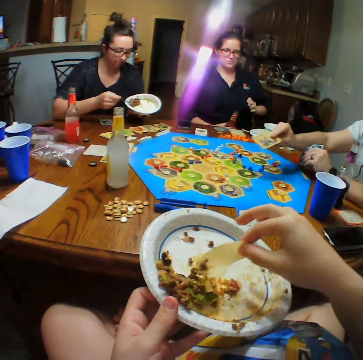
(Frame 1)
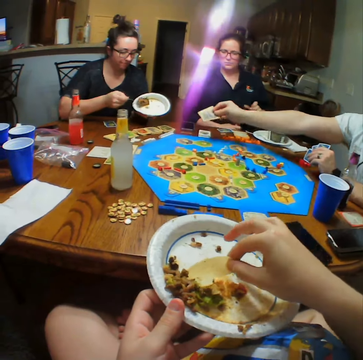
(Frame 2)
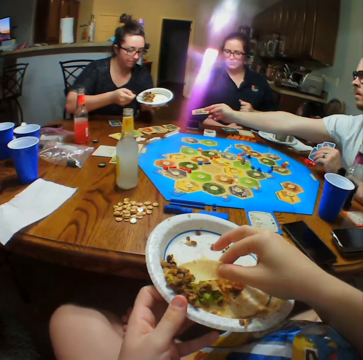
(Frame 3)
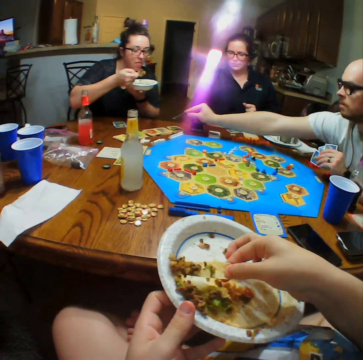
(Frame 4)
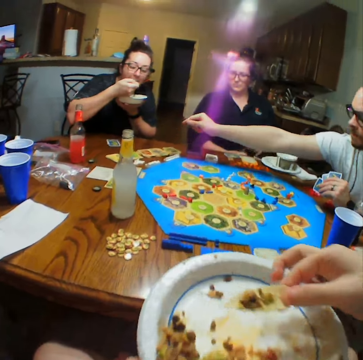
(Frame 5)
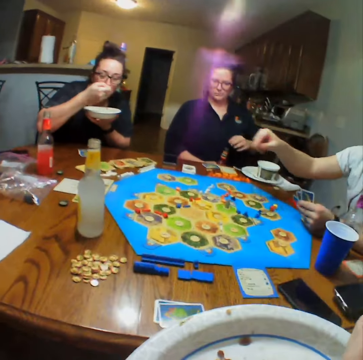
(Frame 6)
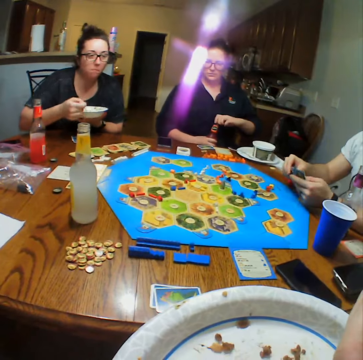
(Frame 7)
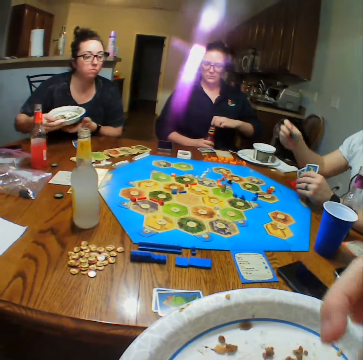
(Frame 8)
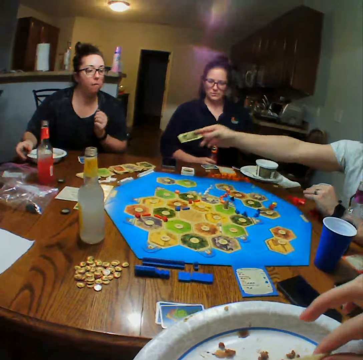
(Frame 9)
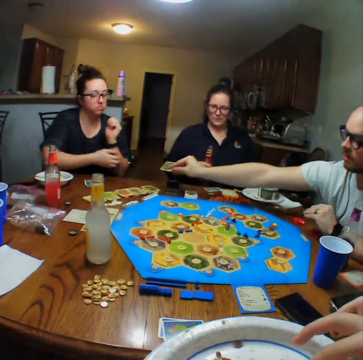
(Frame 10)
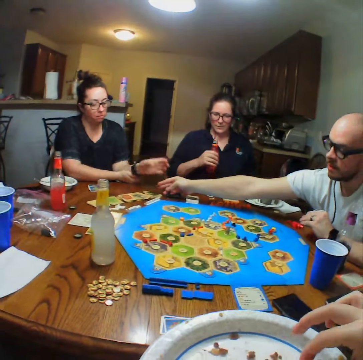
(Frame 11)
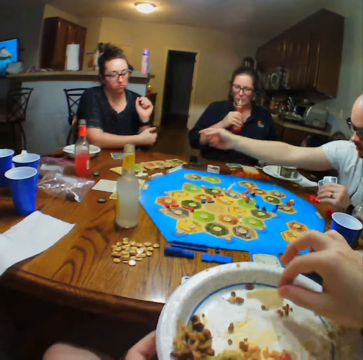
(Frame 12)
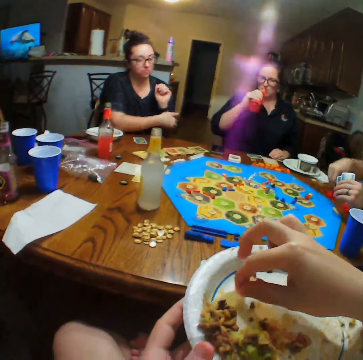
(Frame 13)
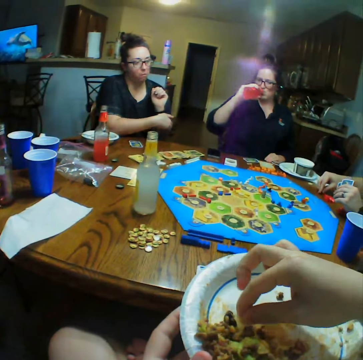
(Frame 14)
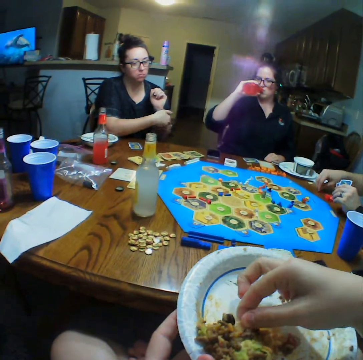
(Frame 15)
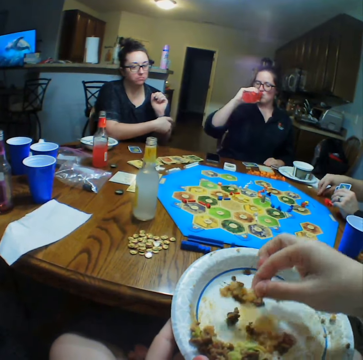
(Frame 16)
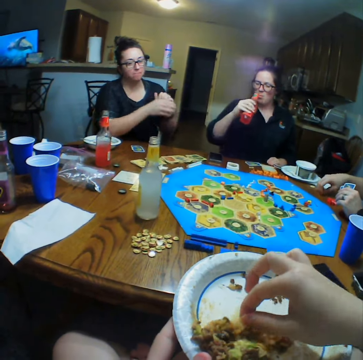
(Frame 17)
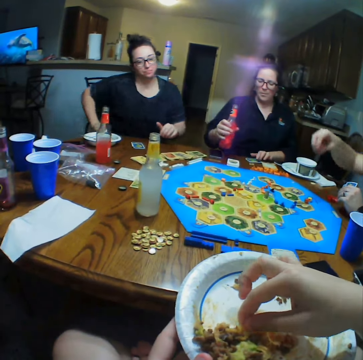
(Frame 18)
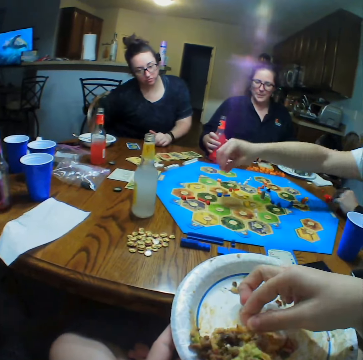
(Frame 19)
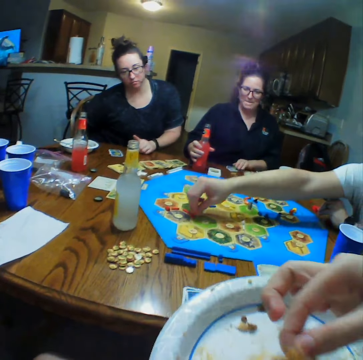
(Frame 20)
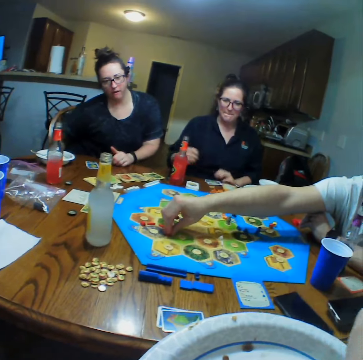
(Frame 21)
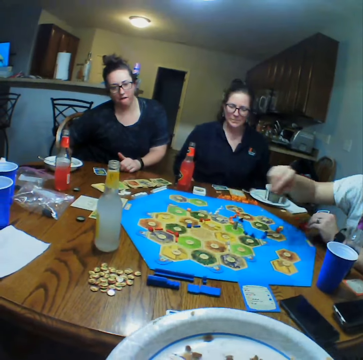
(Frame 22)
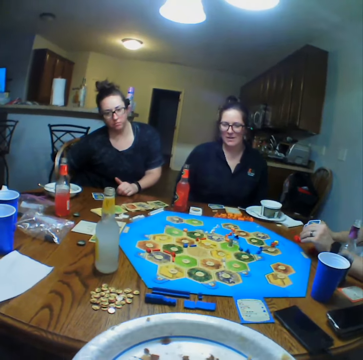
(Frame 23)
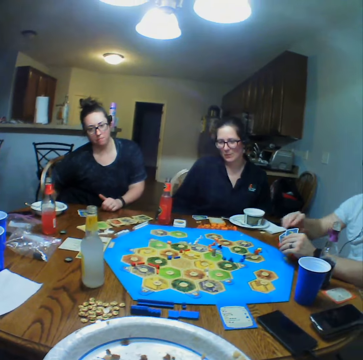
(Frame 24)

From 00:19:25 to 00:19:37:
The camera wearer takes the food from the plate. A man puts the cards on the table. The camera wearer eats the food. The man places the card on the table. The camera wearer eats. The man picks a pawn from the table, places the pawn on the board and plays poker.

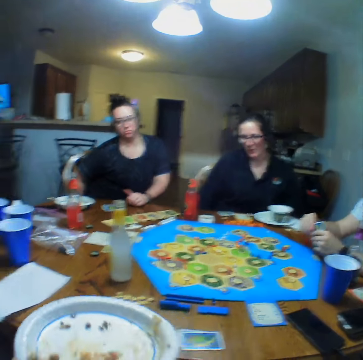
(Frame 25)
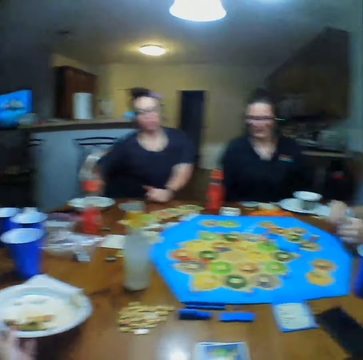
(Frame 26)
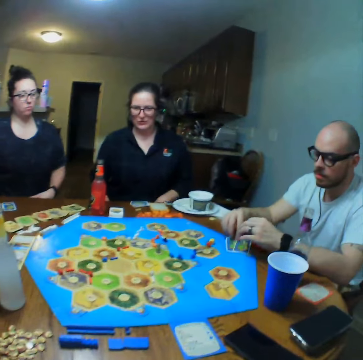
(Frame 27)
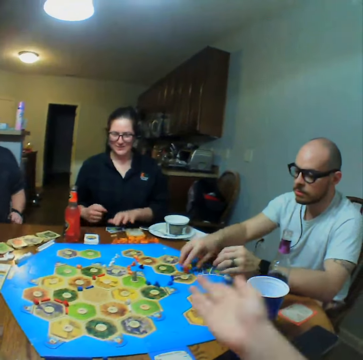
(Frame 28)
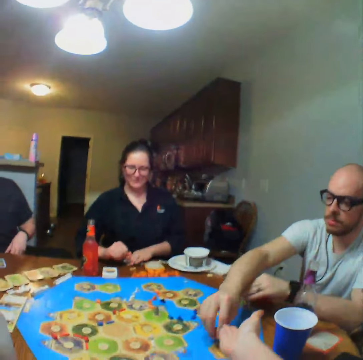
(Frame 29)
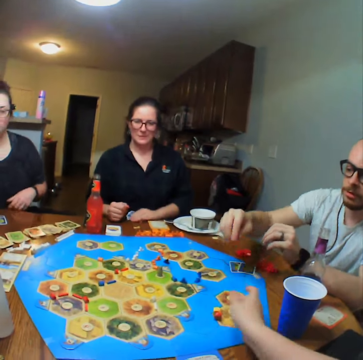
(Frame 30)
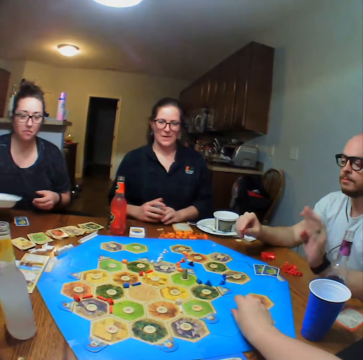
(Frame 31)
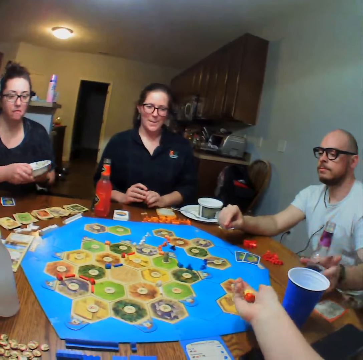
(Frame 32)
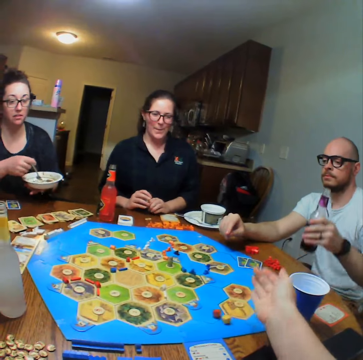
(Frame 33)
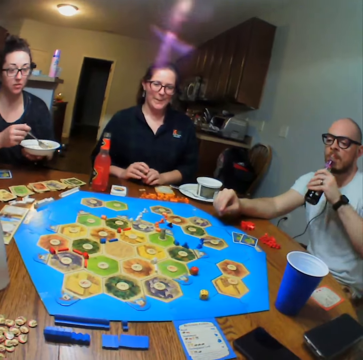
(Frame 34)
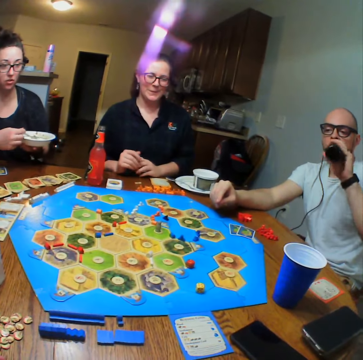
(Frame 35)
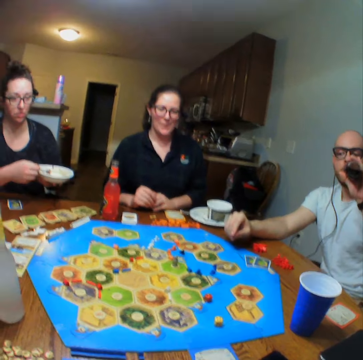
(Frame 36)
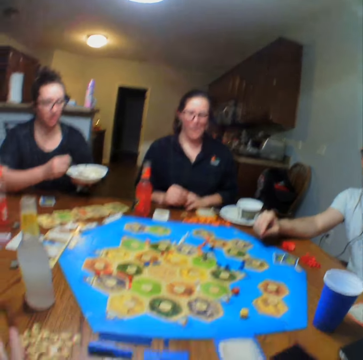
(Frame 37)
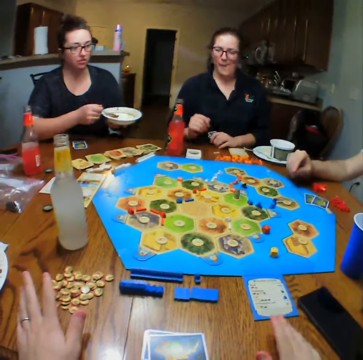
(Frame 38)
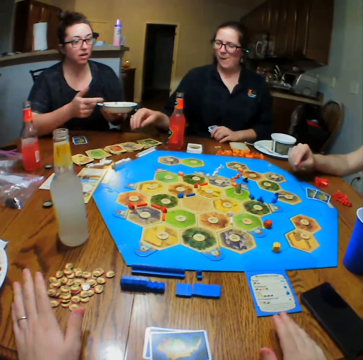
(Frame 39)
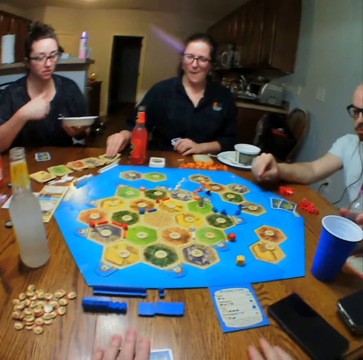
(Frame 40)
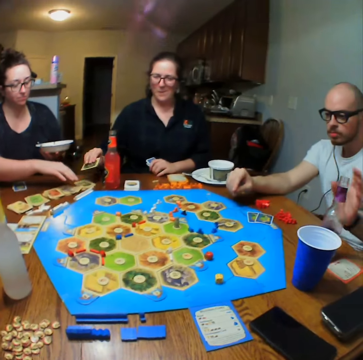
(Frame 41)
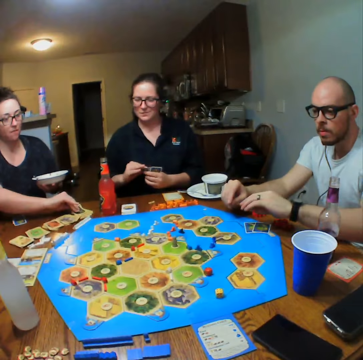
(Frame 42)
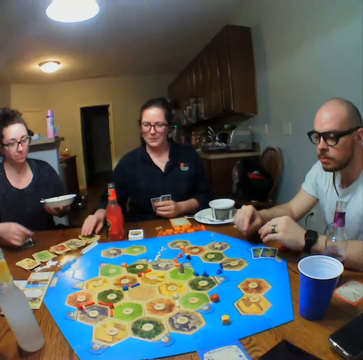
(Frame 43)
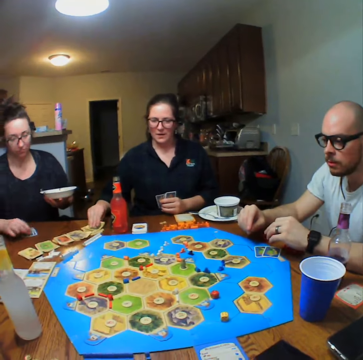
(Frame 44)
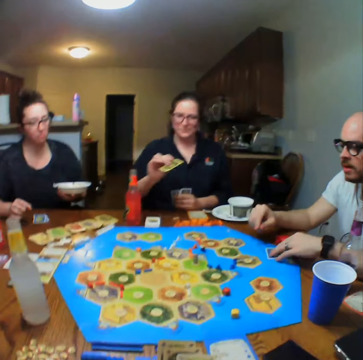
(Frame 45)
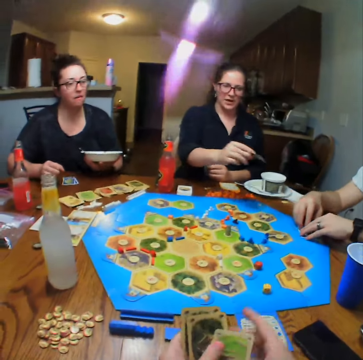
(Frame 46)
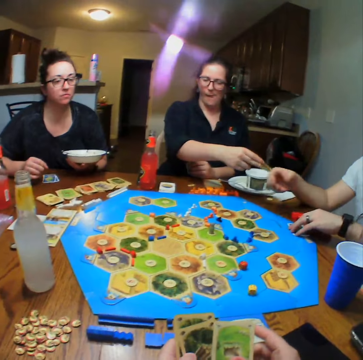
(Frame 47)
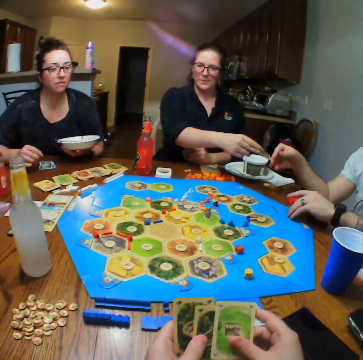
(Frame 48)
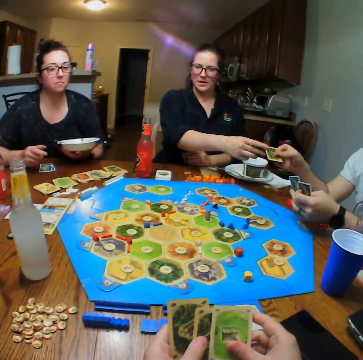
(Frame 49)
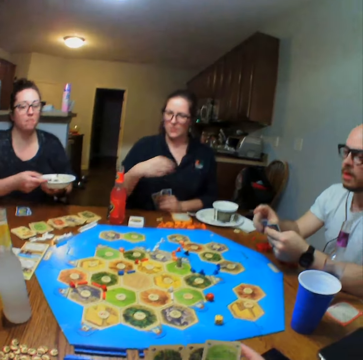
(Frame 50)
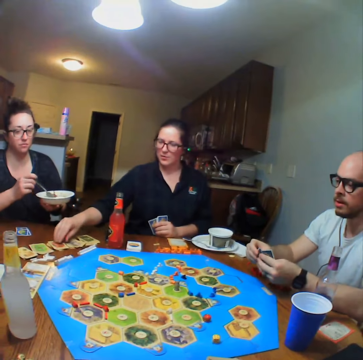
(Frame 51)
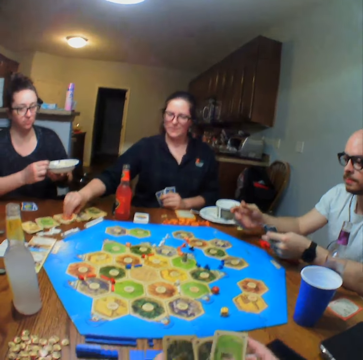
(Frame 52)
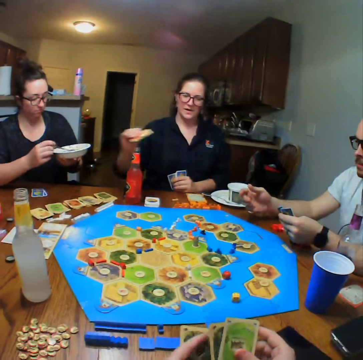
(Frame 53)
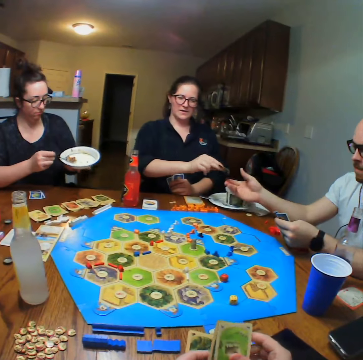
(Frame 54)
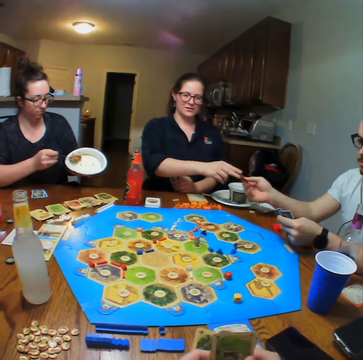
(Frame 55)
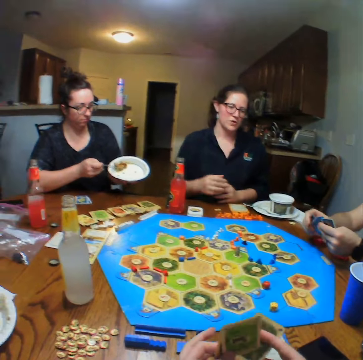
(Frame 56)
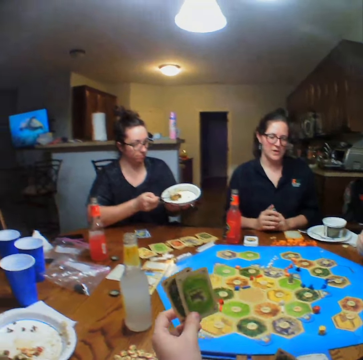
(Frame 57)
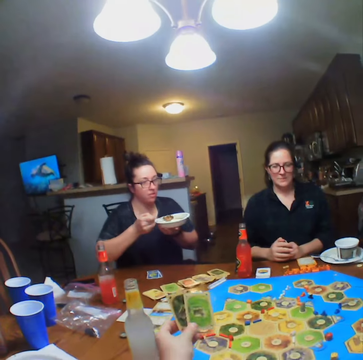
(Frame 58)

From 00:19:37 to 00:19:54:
The camera wearer puts the plate on the table. A man gives the camera wearer the dice. The camera wearer picks the dice from the table. The man picks a bottle of lemonade from the table. The camera wearer throws the dice on the table. The man drinks the lemonade and places the bottle of lemonade on the table. A woman picks cards from the table. A lady gives the man the cards. Another woman picks cards from the table. The first woman picks cards from the table. The other woman places the card on the table. The first woman gives the man a card, picks cards from the table and gives the man a card.

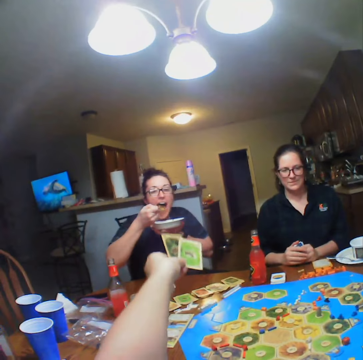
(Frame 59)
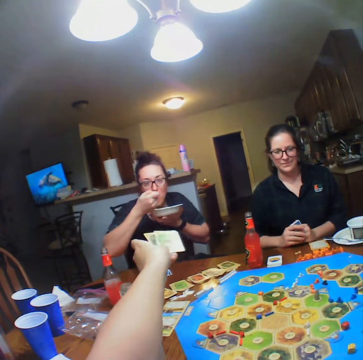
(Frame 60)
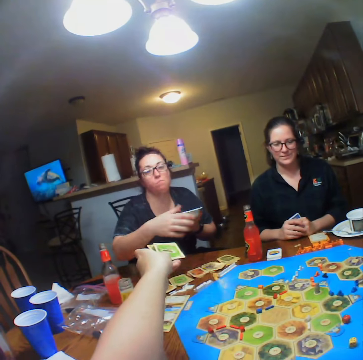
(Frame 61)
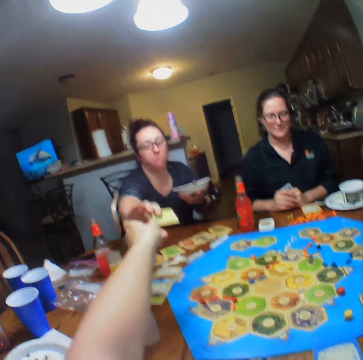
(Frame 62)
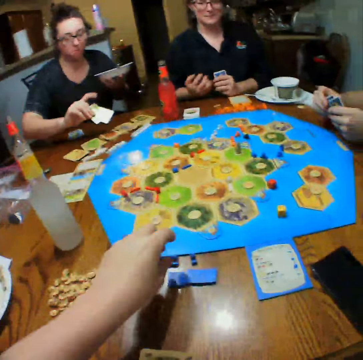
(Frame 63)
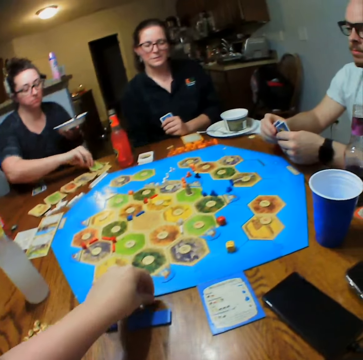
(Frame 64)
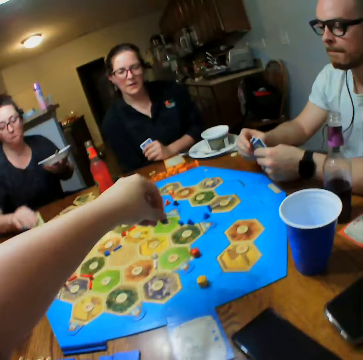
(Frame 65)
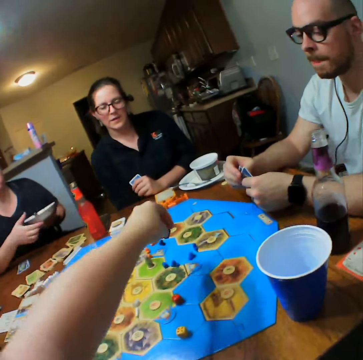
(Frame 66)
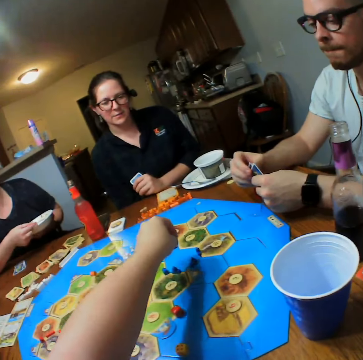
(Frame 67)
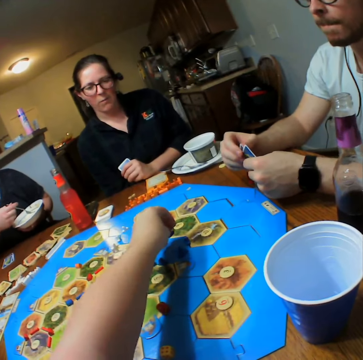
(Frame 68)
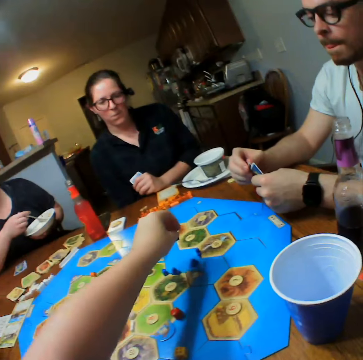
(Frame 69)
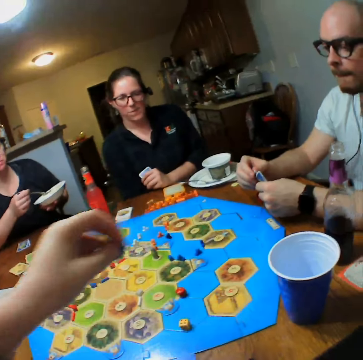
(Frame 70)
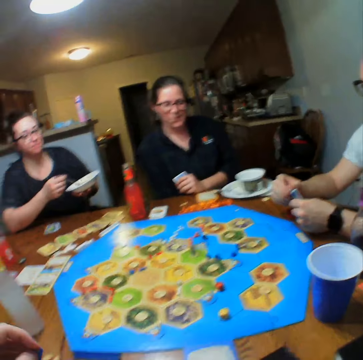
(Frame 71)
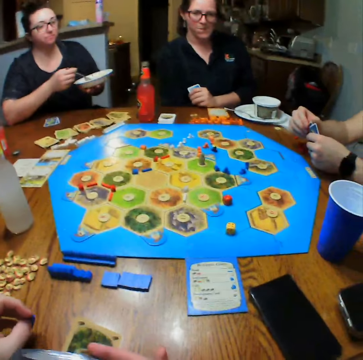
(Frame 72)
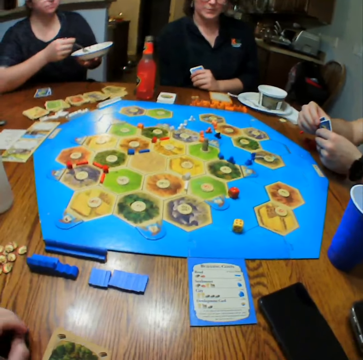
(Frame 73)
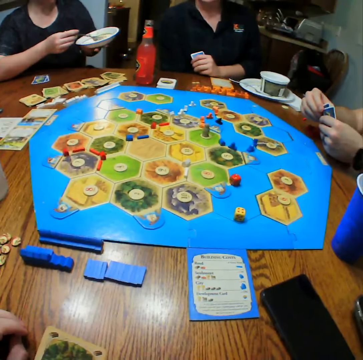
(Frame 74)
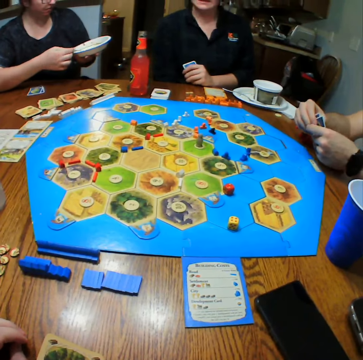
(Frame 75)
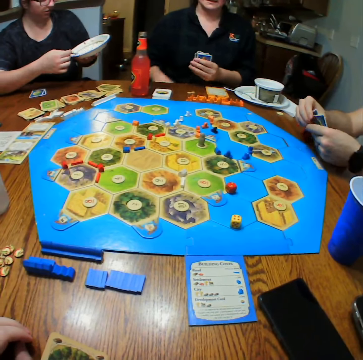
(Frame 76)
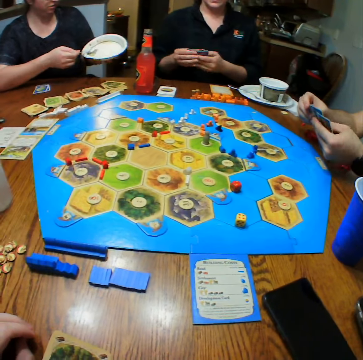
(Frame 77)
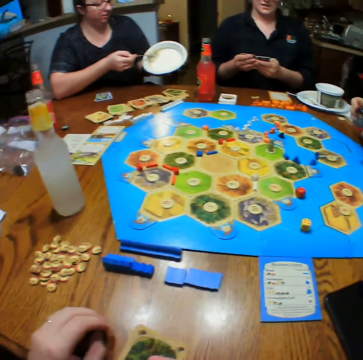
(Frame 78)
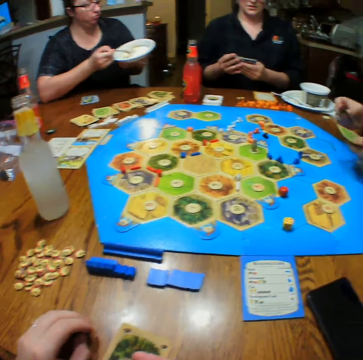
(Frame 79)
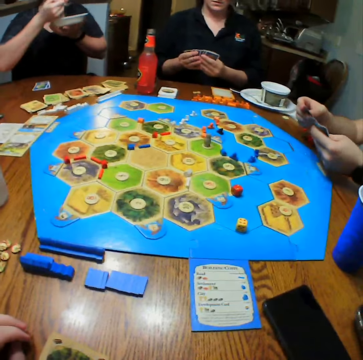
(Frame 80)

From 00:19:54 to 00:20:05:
The camera wearer gives a woman the cards. The woman places the cards on the table. The camera wearer picks a block from the table, puts the dice on the table and looks at the table.
